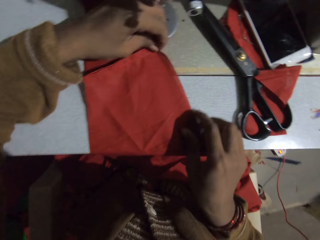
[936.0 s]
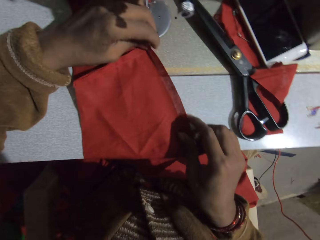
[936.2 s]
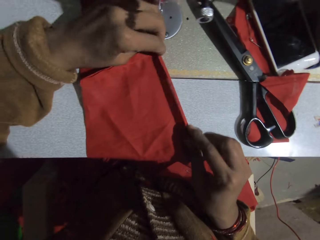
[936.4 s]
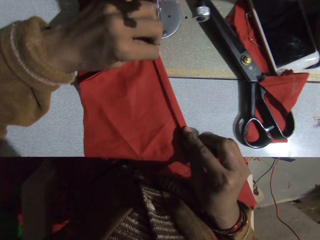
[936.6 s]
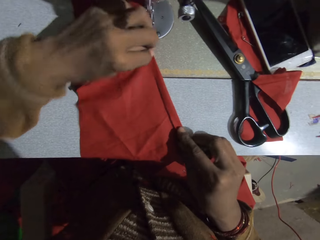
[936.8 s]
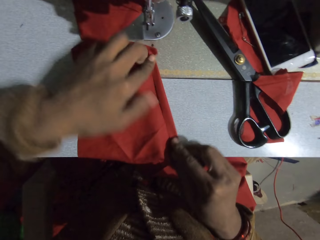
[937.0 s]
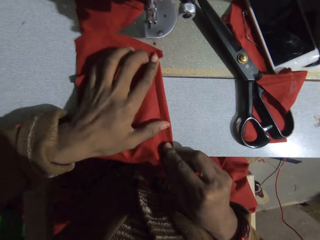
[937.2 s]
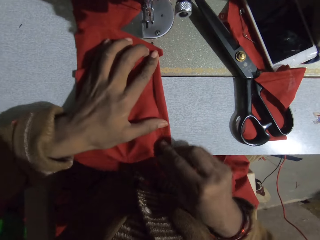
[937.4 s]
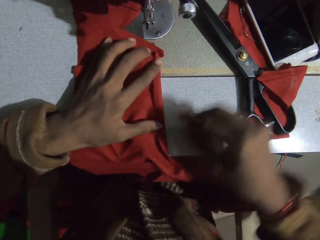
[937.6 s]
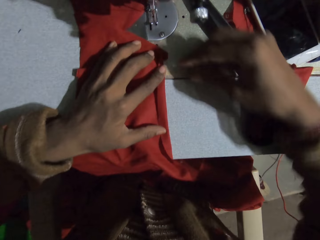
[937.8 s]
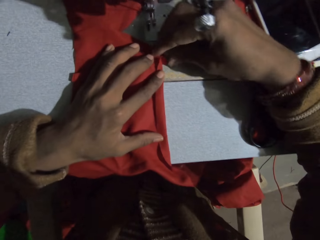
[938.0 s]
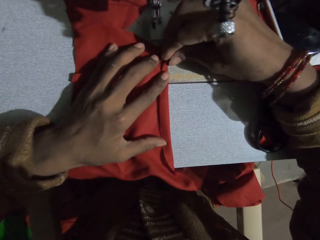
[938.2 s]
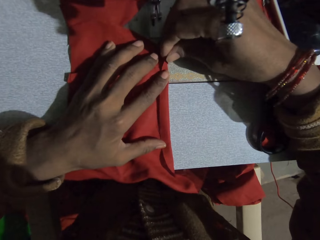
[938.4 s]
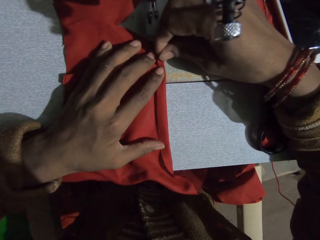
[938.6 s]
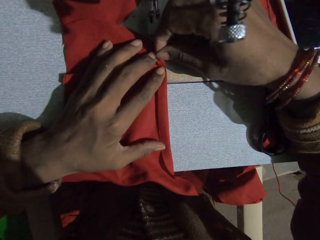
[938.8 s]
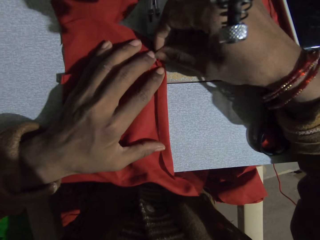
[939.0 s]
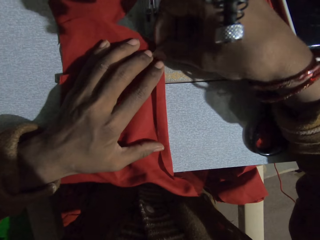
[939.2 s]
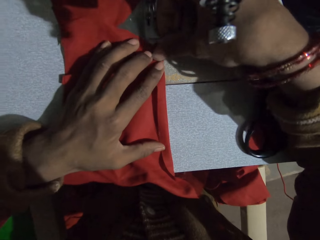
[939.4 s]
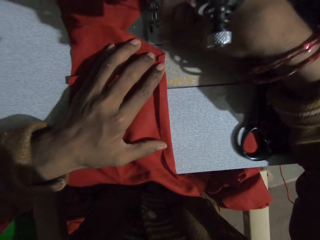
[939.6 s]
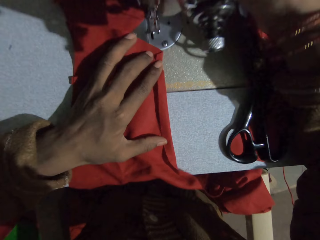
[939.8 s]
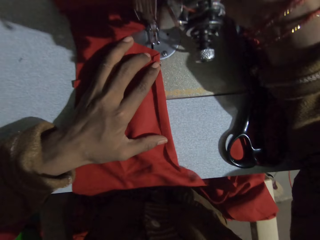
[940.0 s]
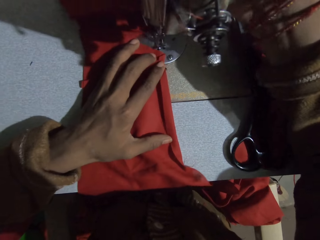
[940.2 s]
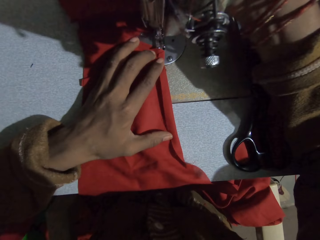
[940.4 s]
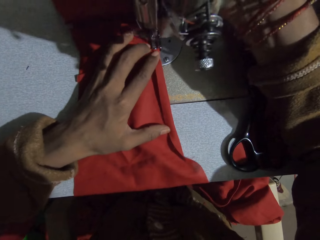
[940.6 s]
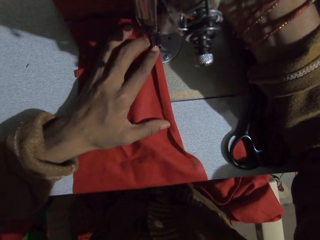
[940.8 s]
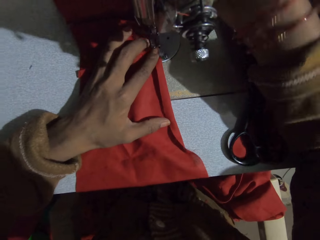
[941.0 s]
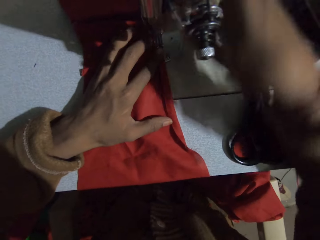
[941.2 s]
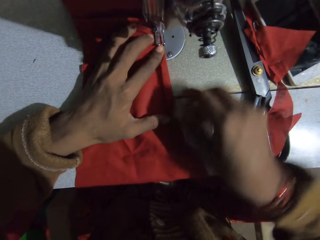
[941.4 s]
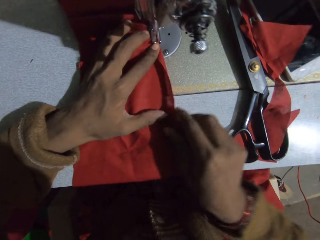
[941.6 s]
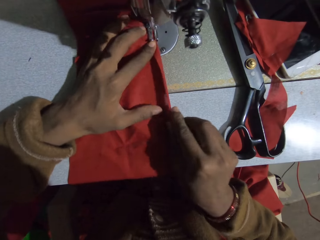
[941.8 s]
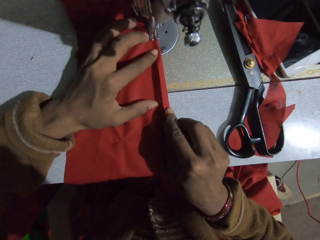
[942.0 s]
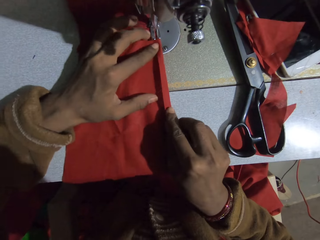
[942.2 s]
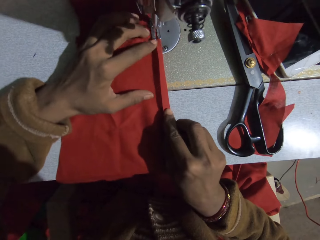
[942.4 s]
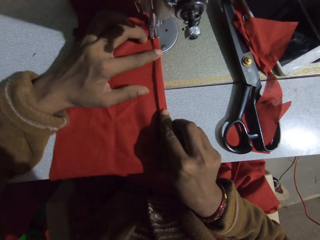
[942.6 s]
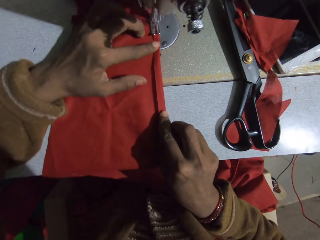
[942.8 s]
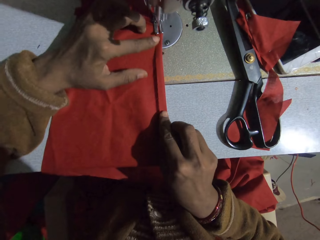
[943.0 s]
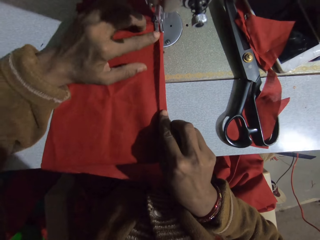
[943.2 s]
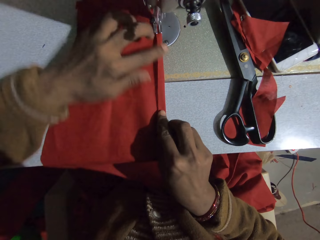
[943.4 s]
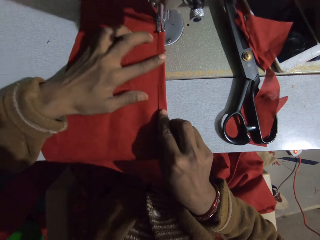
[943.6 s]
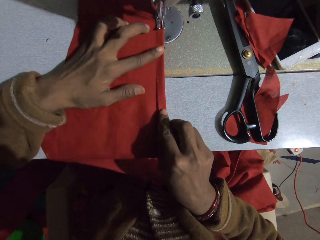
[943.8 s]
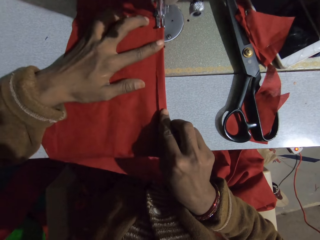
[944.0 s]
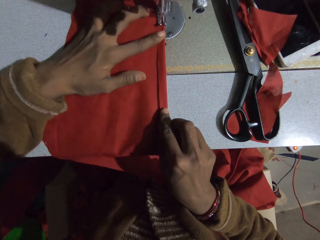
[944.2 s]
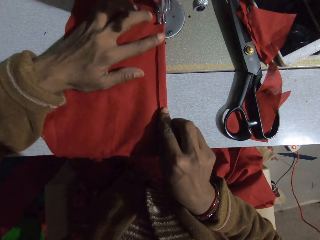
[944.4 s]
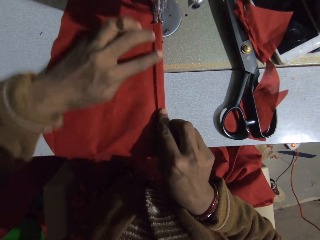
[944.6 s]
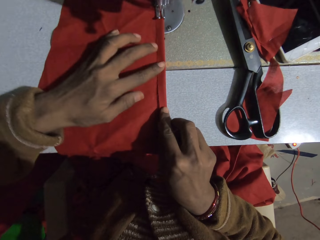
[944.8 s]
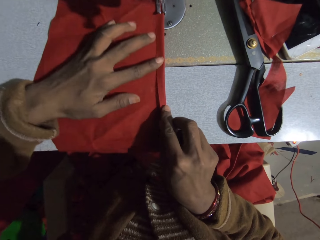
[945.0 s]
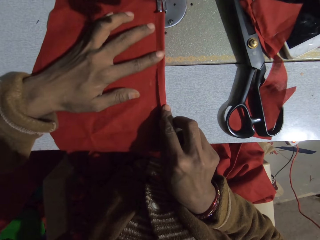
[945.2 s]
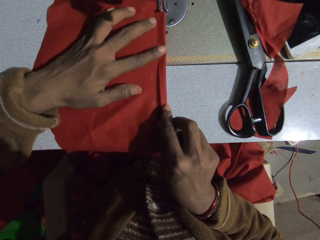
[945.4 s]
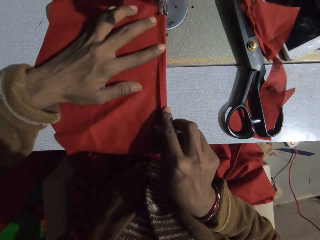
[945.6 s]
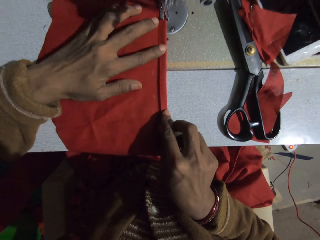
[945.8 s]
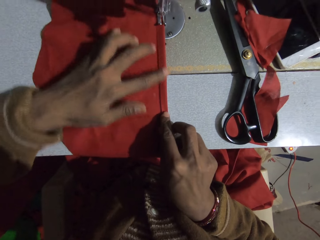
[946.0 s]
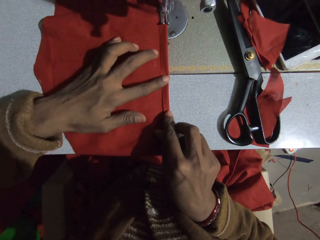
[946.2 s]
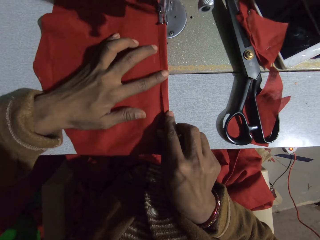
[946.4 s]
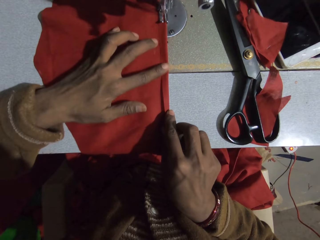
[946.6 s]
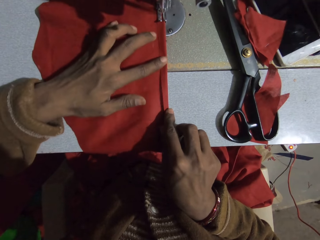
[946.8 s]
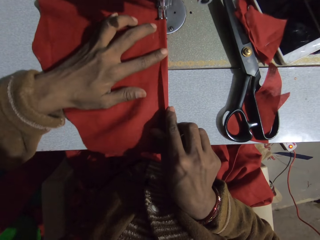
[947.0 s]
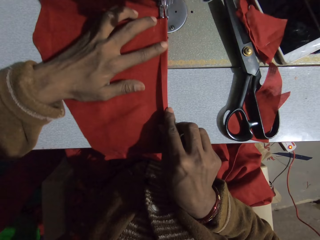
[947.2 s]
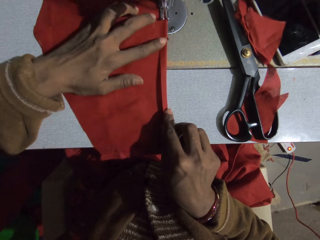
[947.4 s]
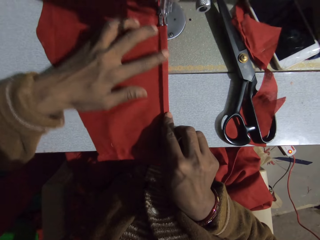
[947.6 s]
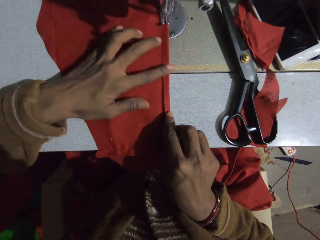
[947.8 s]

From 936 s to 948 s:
The camera wearer places the cloth on the table. They fold the edge of the cloth. They sew the piece of cloth.

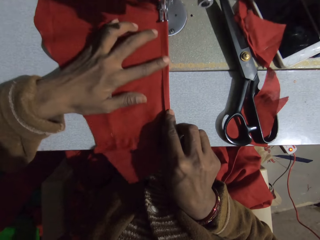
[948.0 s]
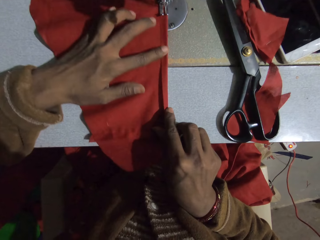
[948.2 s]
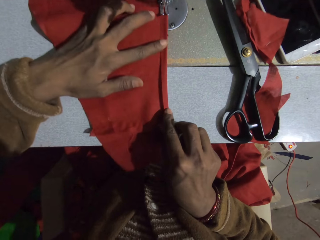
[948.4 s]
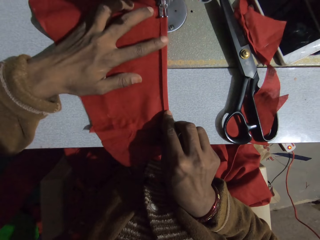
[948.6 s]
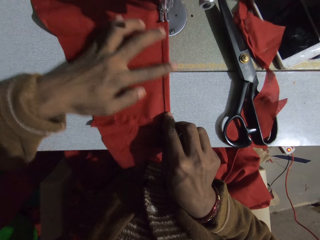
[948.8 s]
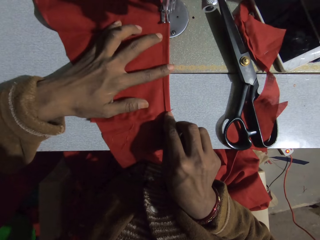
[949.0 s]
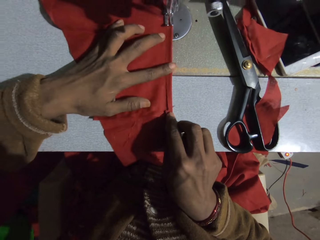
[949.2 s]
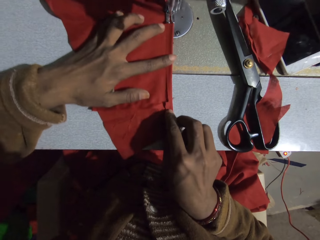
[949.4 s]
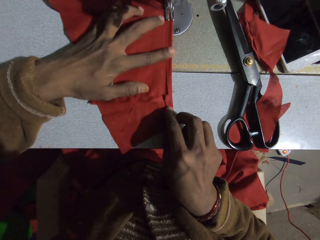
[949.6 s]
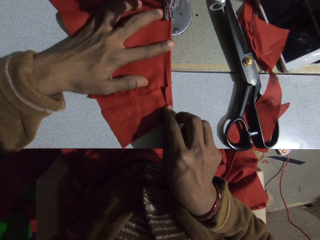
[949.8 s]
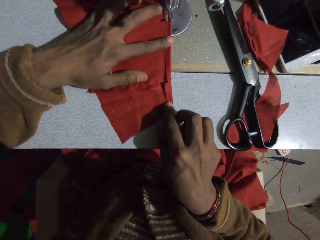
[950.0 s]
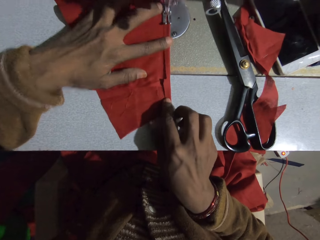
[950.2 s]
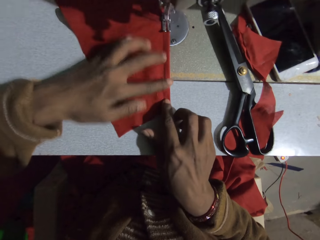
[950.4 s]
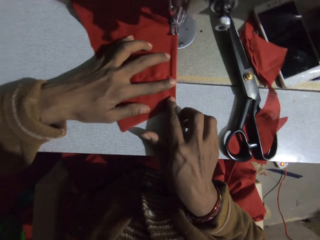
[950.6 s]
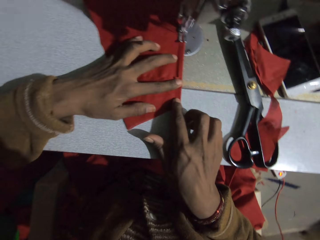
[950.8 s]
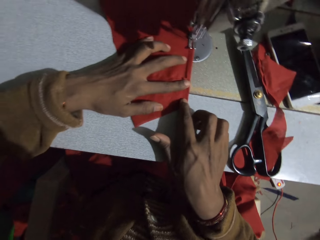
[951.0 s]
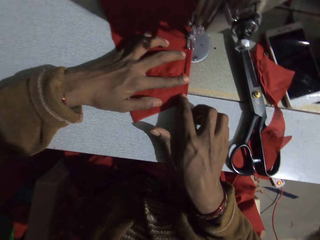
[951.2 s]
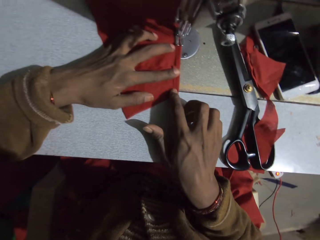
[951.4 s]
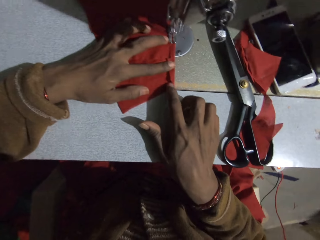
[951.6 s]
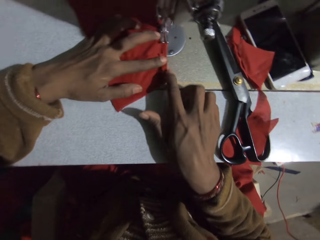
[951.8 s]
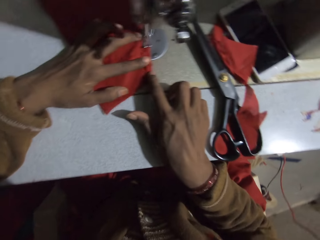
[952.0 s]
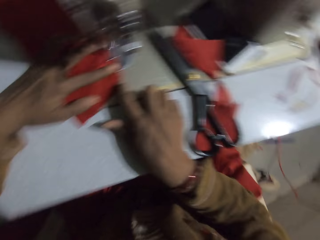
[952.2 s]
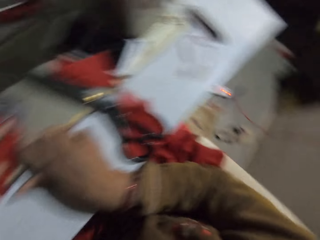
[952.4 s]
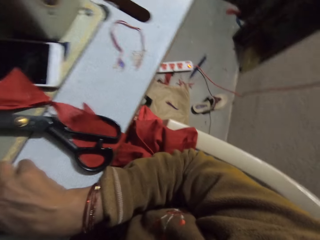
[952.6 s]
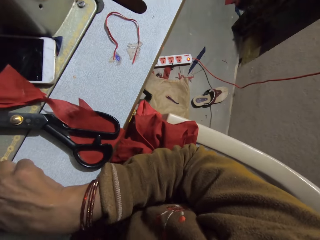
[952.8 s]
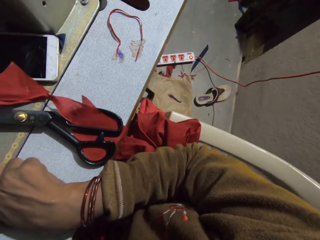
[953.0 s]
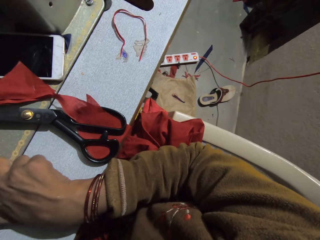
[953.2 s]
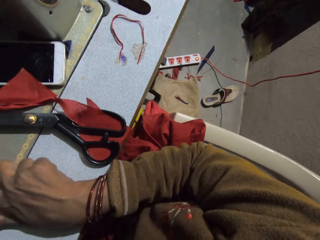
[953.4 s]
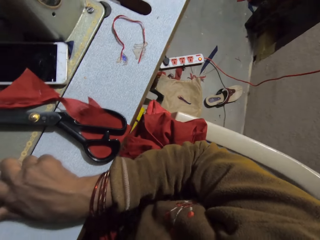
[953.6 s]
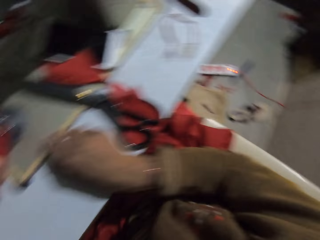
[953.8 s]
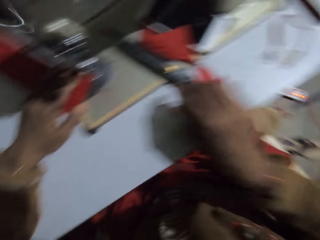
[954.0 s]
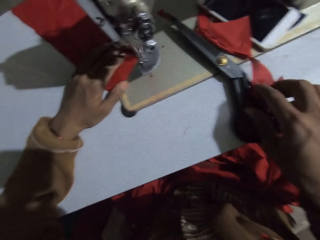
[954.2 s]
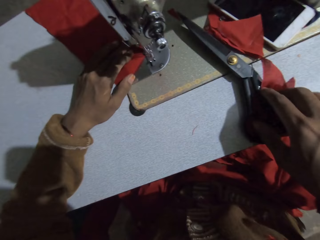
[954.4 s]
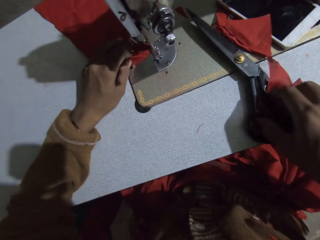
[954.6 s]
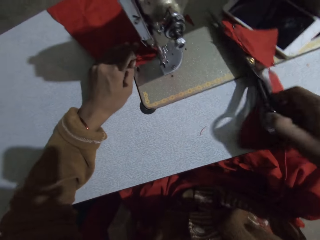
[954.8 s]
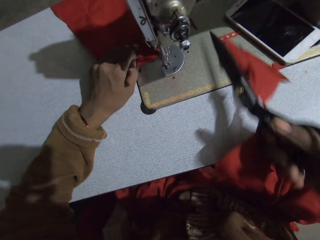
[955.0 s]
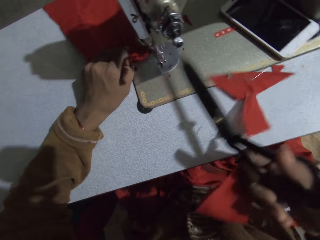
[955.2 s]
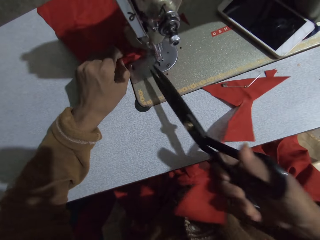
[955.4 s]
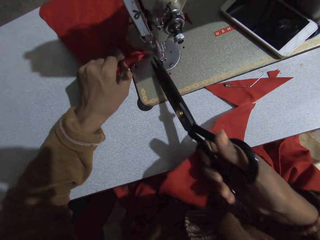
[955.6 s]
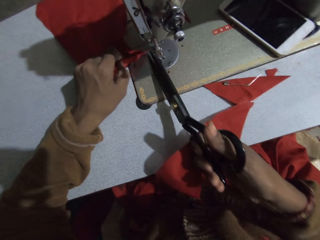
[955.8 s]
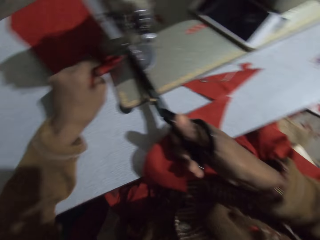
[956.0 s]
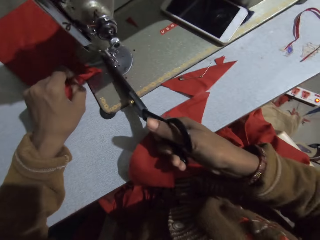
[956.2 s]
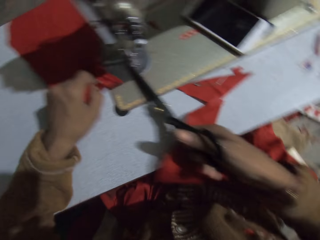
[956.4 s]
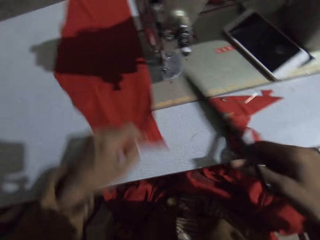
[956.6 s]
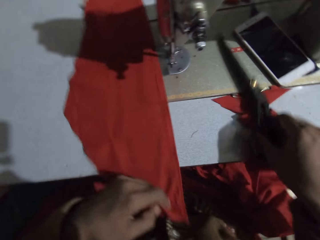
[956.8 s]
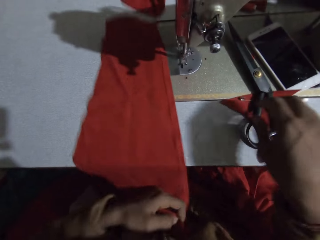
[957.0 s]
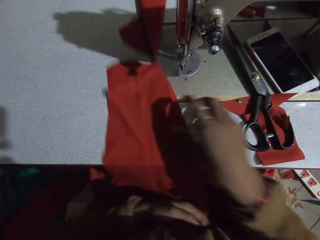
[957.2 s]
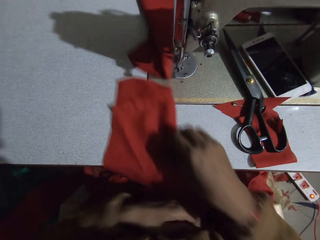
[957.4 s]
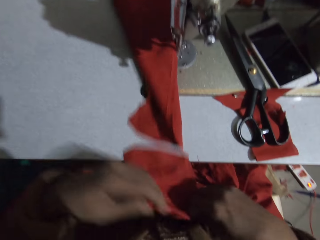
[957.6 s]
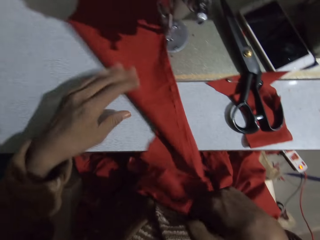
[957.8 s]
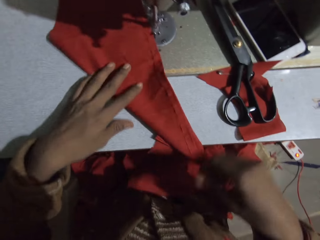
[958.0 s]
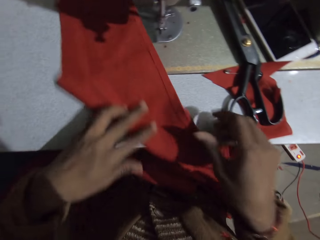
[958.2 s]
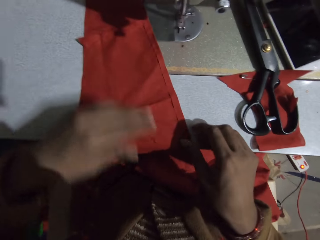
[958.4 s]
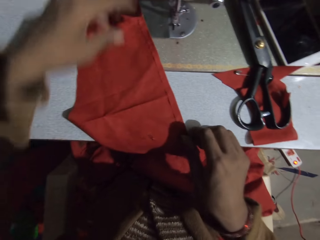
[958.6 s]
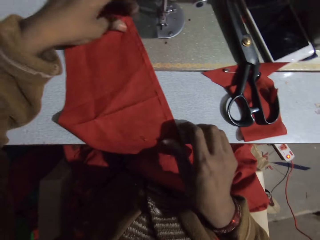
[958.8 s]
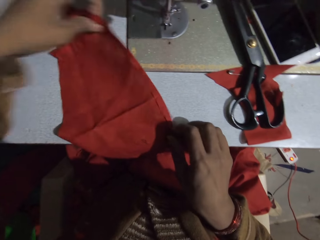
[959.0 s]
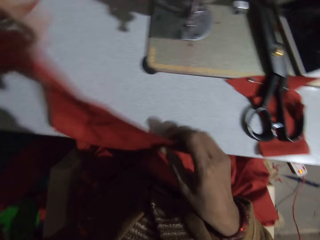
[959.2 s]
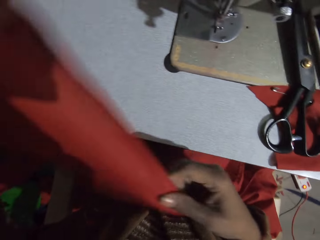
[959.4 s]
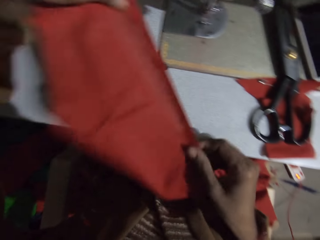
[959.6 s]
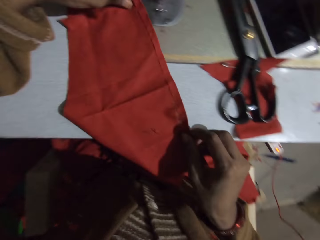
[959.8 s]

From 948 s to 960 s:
The camera wearer looks around the room. They pick up the scissors. They cut the thread. They drop the scissors and pull the cloth.
